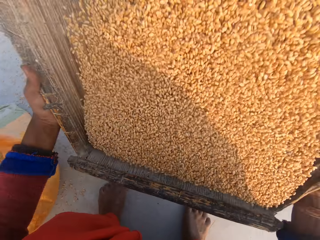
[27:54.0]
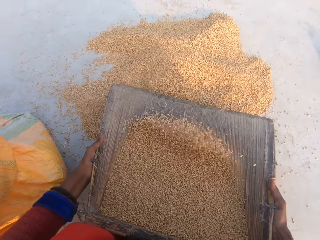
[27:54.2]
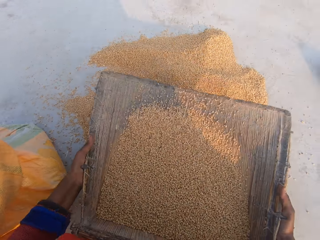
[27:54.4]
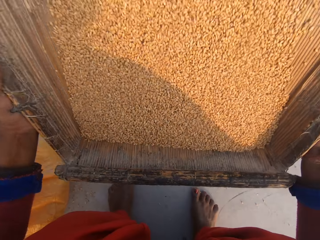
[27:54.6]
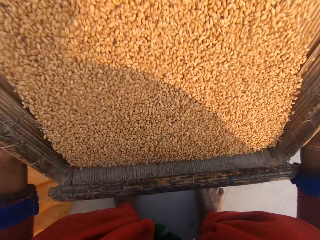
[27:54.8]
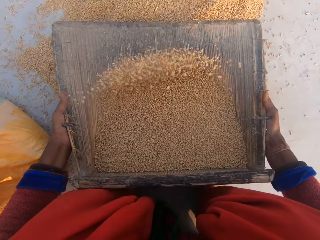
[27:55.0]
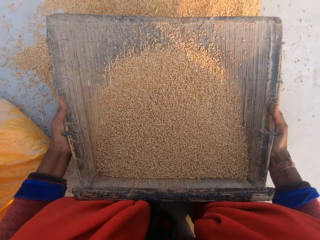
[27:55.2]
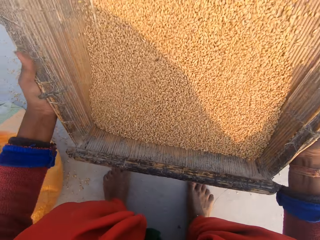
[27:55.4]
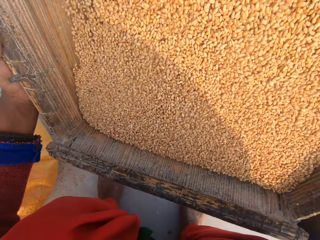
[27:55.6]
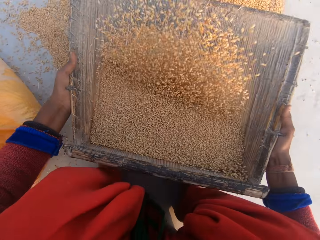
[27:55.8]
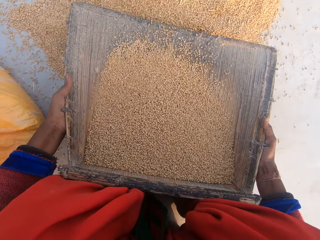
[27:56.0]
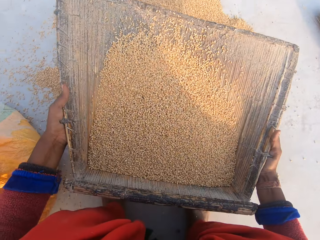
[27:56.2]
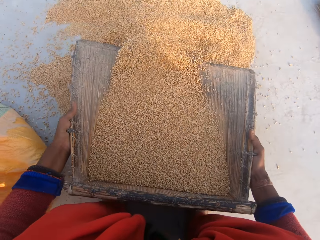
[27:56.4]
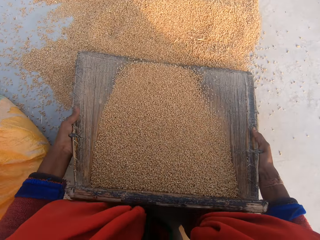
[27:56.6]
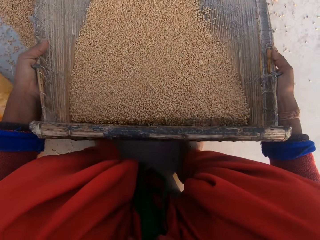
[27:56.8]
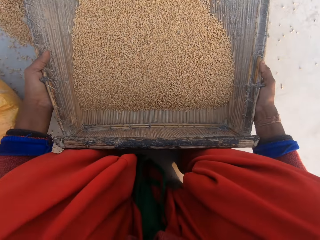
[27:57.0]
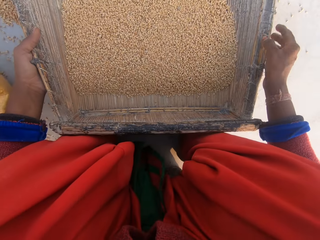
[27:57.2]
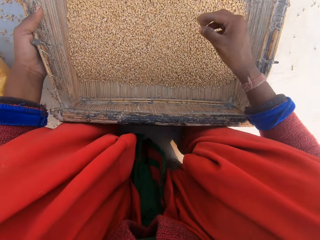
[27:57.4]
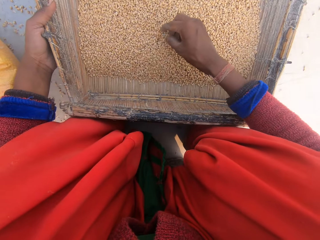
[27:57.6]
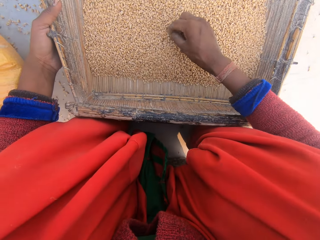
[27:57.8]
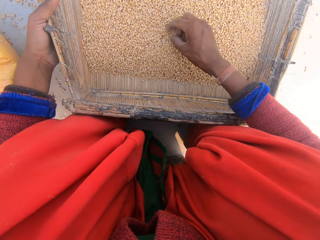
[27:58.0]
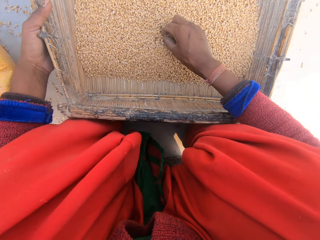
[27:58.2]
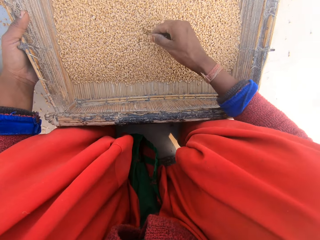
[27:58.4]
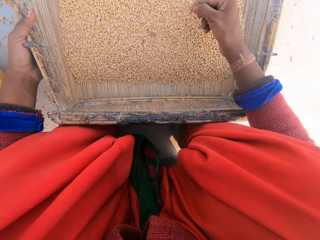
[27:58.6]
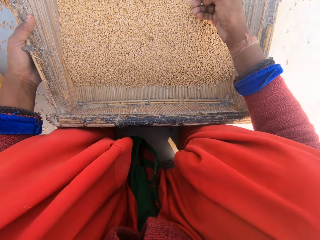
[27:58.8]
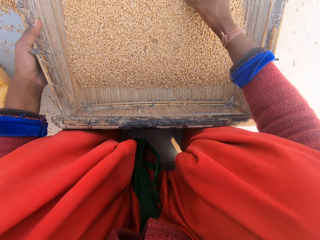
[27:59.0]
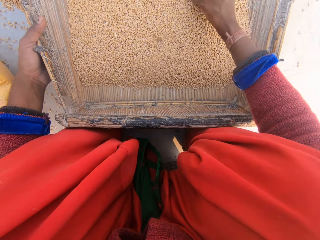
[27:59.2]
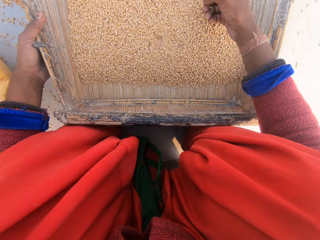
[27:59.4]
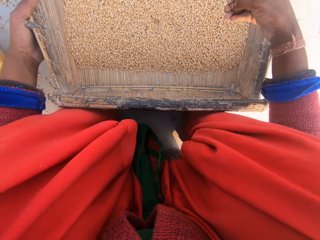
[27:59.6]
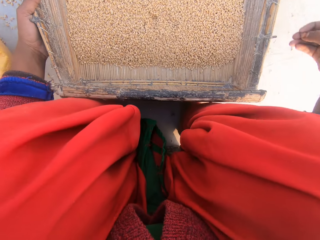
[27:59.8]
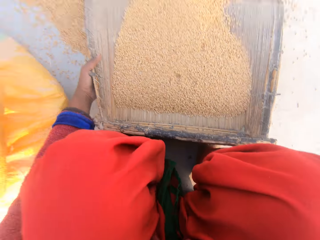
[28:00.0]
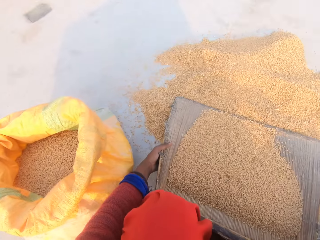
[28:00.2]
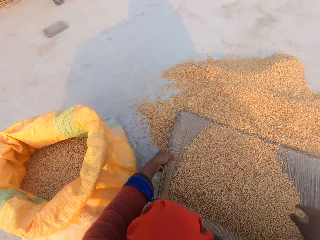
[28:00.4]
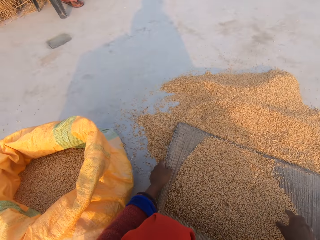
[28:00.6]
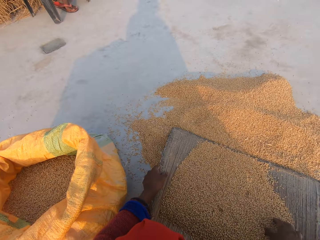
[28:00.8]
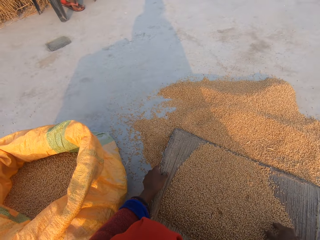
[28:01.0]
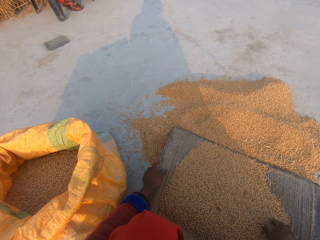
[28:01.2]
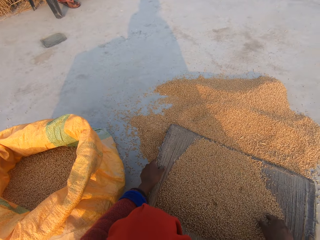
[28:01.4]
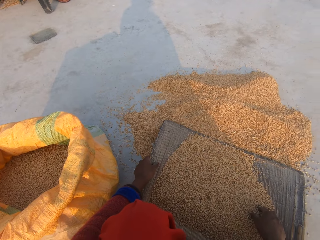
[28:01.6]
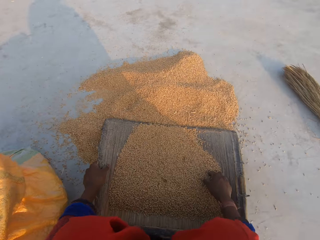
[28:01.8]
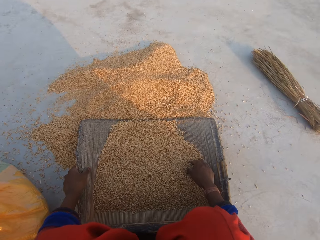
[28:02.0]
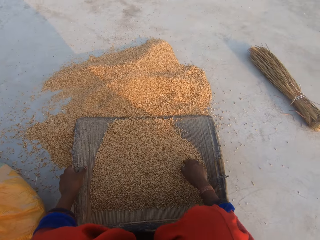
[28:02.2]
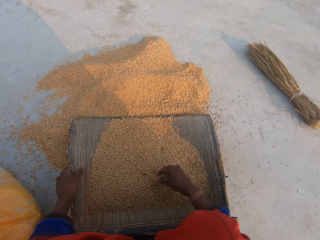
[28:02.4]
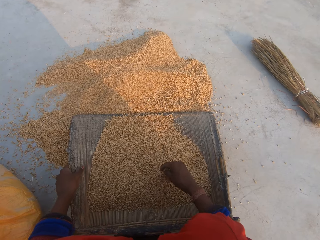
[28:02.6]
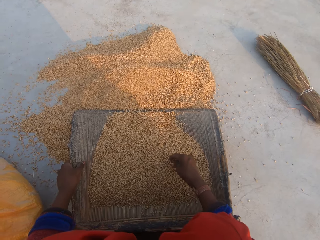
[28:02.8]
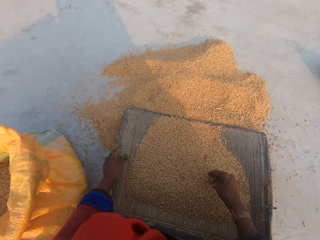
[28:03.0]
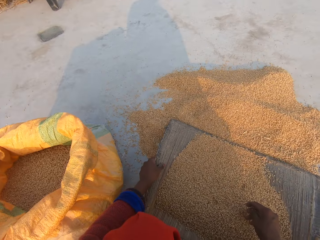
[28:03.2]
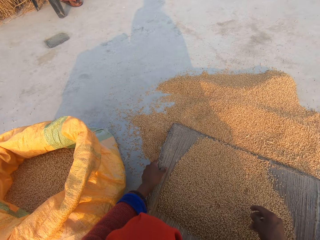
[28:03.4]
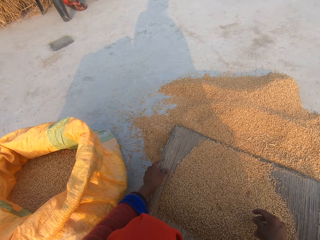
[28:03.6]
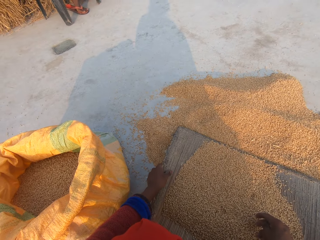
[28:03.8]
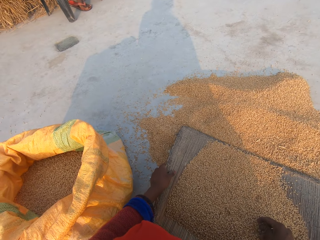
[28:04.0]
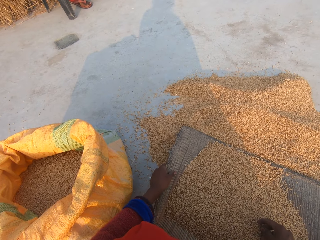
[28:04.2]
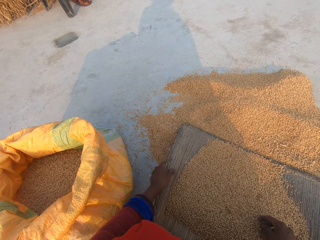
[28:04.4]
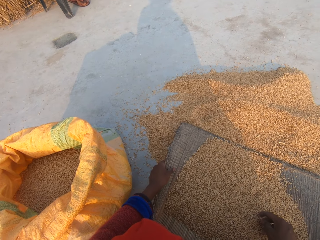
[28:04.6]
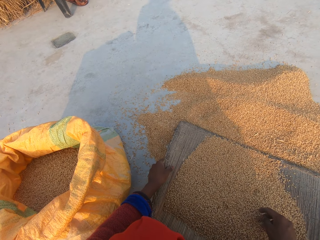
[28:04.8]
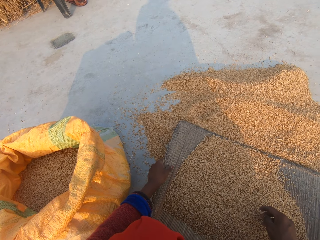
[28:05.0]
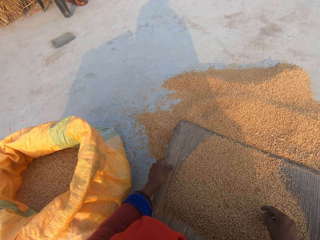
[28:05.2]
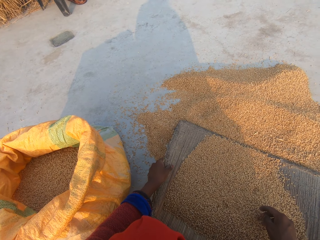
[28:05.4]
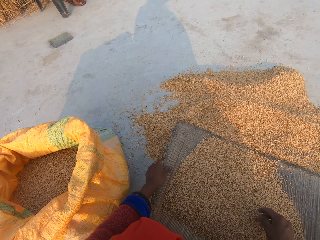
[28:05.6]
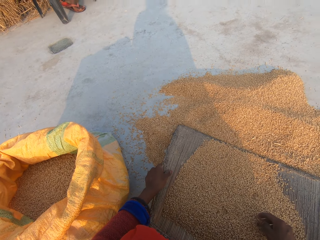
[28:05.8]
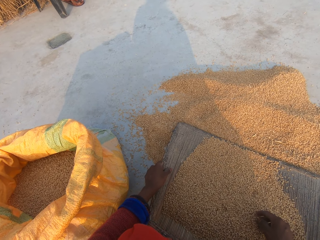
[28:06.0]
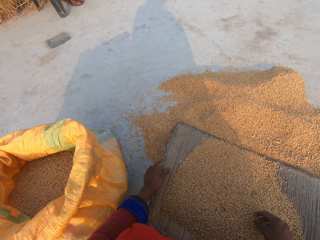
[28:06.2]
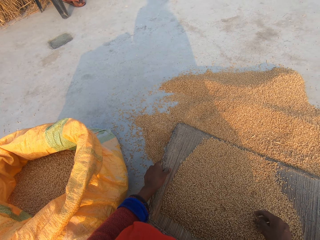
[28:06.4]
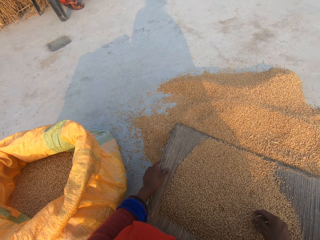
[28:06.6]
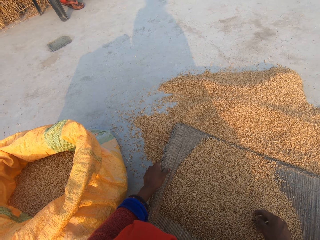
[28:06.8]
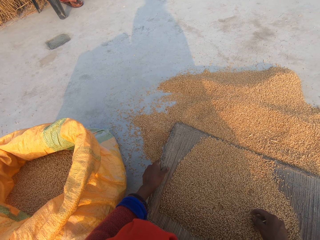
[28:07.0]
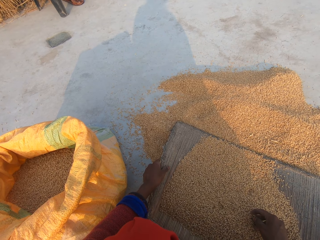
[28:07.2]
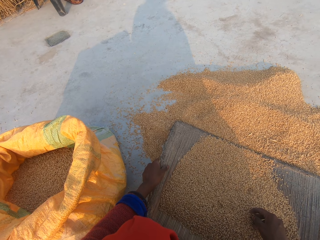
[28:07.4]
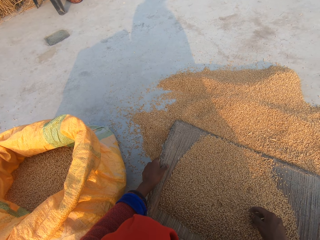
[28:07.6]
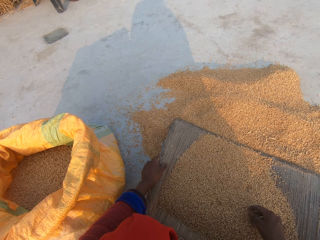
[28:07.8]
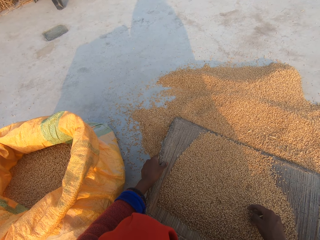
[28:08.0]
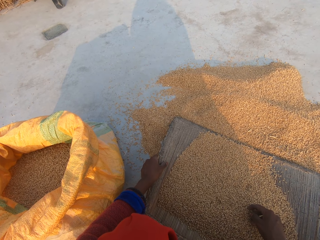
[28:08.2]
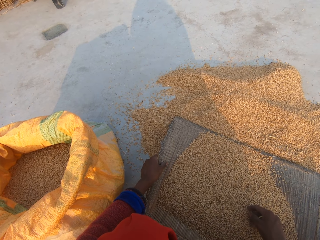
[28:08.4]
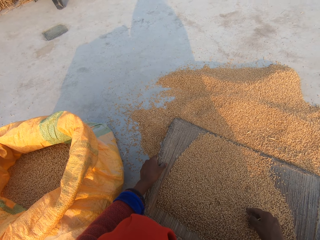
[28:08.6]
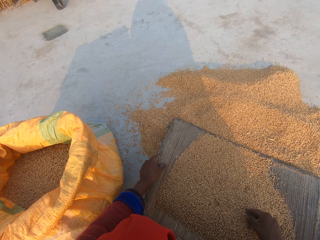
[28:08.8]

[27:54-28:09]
The camera wearer drops the sieve on the floor. He inspects the grains. He picks up the dirt in the grain with his right hand. He drops the dirt on the floor. He stares at a man. He touches the grain. He inspects the grains. He stares at the floor.

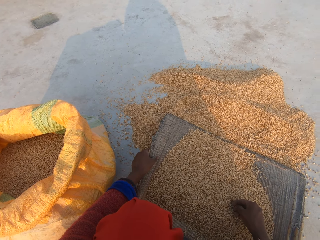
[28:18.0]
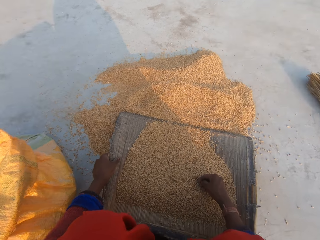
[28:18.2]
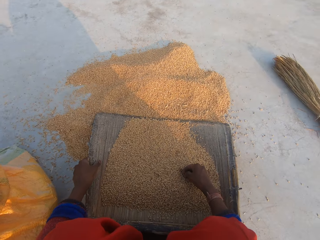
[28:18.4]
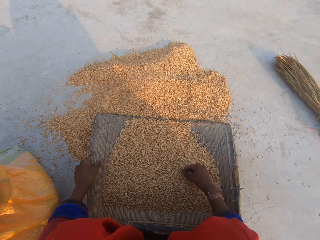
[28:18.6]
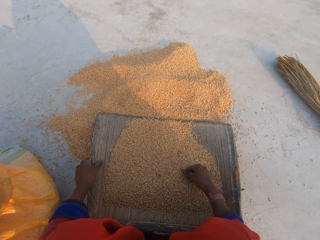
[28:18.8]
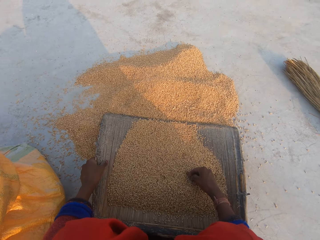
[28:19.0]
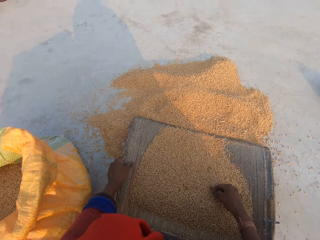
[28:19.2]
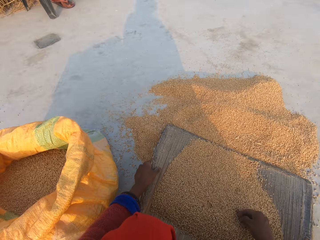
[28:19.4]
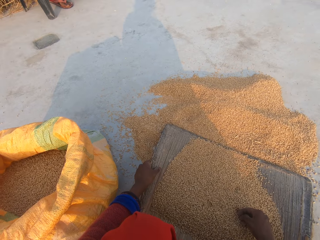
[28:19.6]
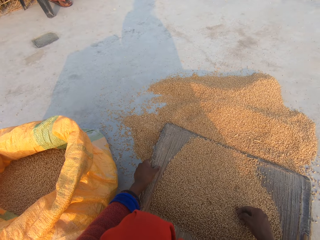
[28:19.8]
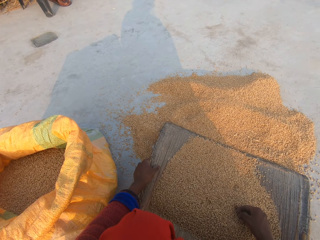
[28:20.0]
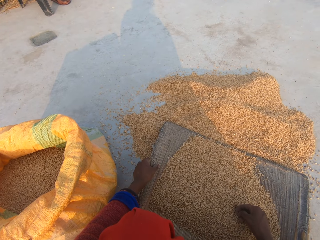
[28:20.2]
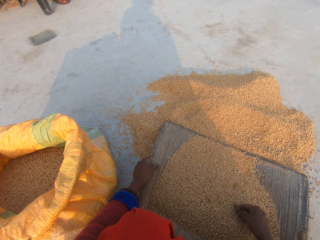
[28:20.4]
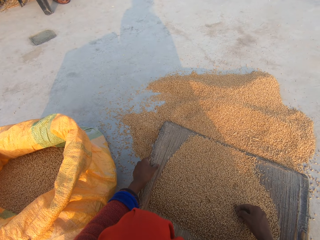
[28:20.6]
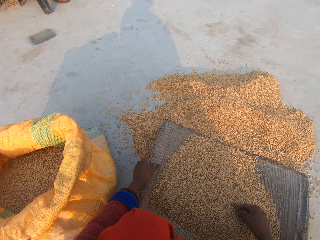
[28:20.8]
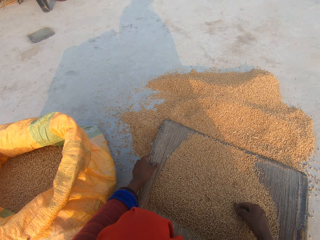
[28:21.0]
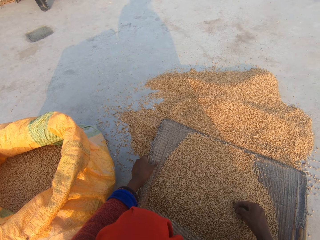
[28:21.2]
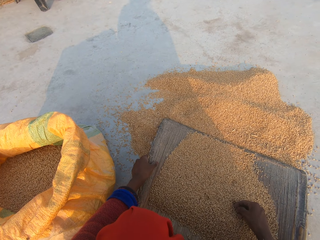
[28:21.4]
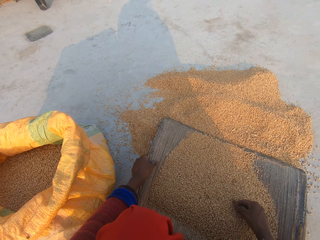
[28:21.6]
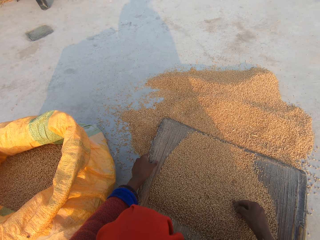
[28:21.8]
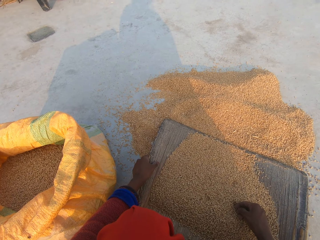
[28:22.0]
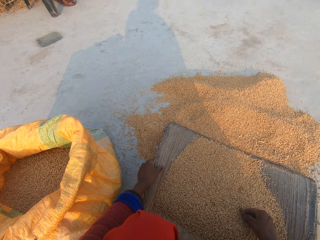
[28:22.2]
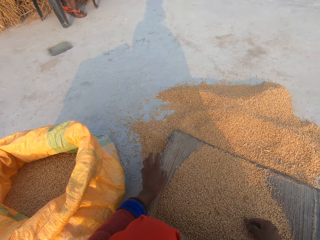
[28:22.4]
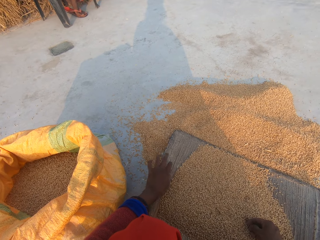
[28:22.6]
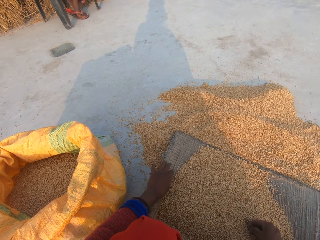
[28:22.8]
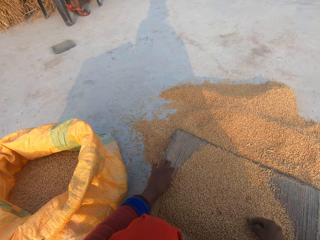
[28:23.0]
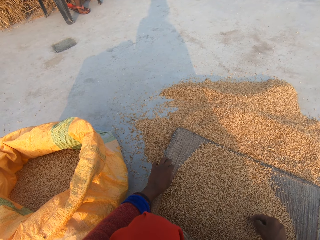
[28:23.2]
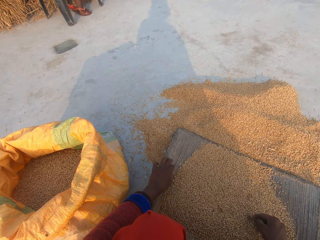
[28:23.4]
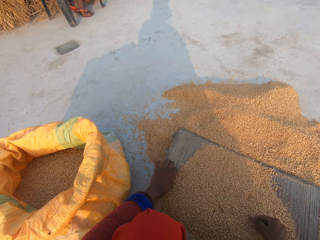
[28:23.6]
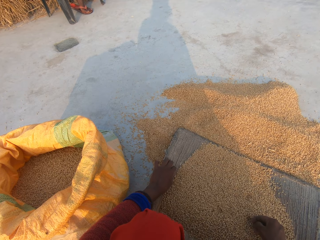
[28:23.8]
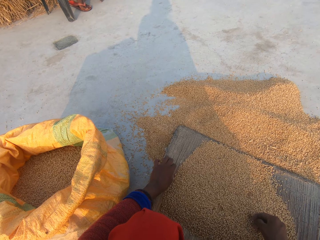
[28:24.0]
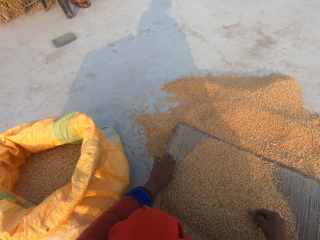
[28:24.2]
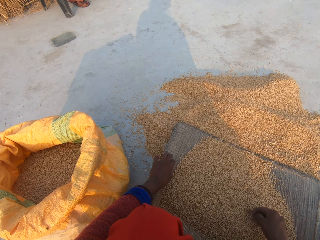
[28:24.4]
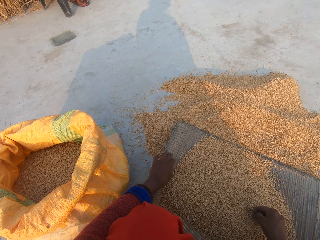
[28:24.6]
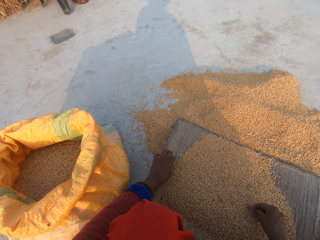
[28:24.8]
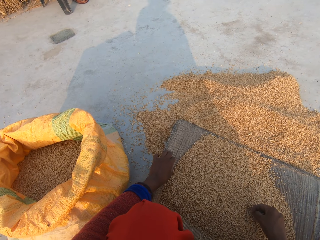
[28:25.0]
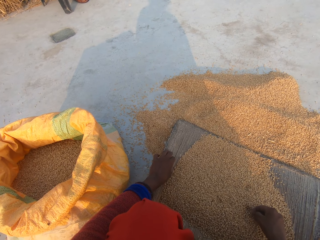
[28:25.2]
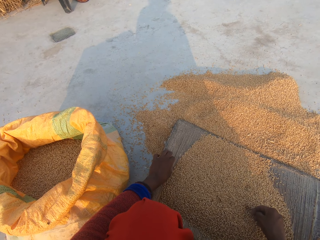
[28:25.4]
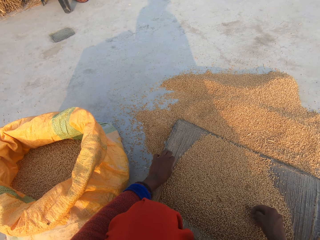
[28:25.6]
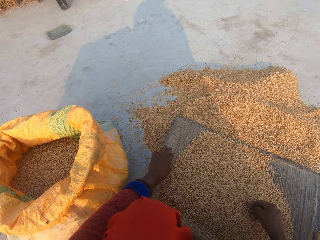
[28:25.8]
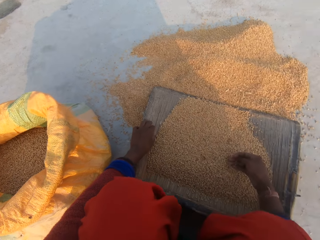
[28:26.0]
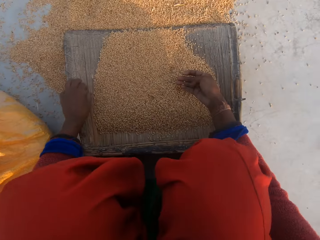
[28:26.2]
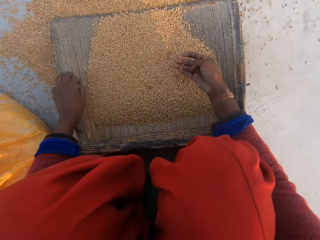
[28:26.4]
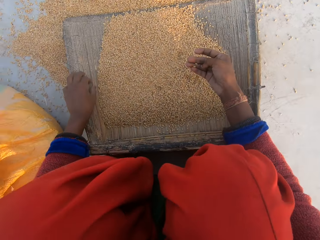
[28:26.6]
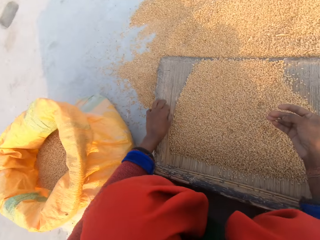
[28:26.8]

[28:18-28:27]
The camera wearer stares at the grains. They stare at the floor. They stare at the grains.
